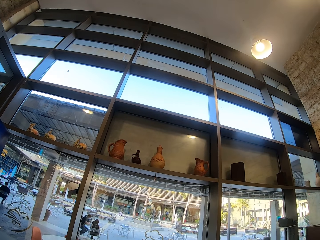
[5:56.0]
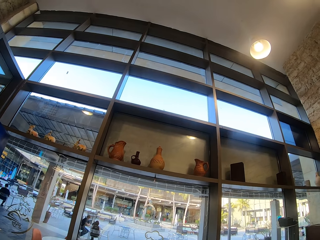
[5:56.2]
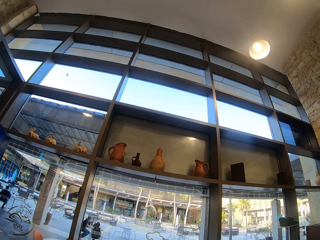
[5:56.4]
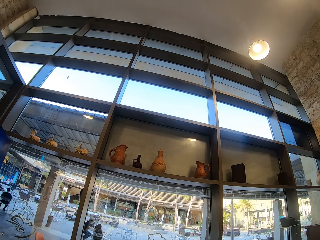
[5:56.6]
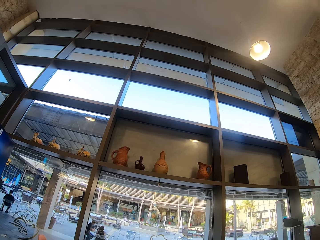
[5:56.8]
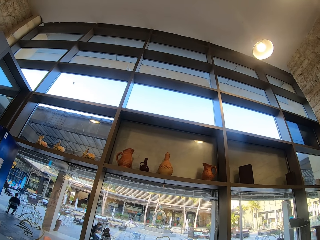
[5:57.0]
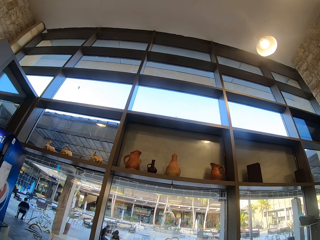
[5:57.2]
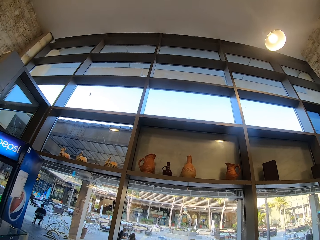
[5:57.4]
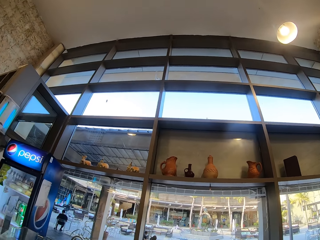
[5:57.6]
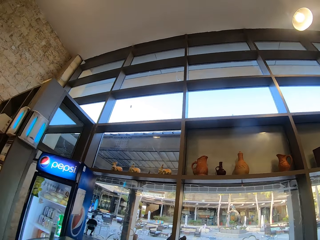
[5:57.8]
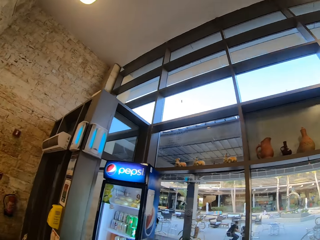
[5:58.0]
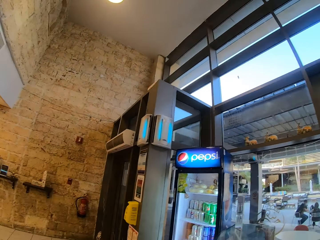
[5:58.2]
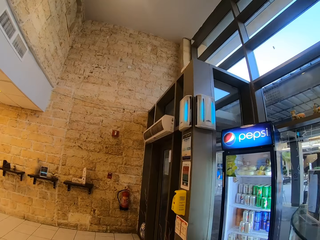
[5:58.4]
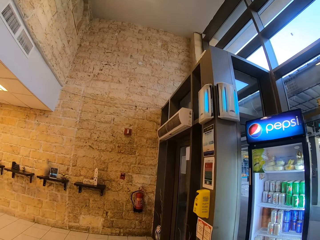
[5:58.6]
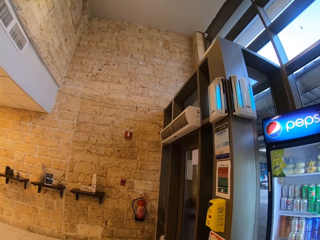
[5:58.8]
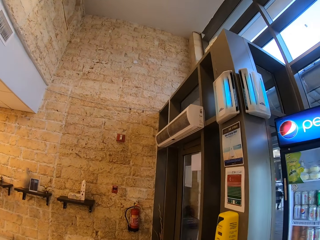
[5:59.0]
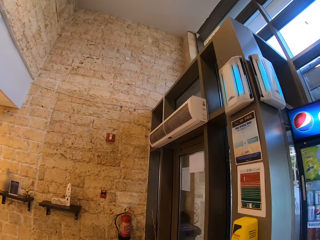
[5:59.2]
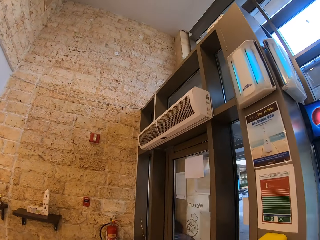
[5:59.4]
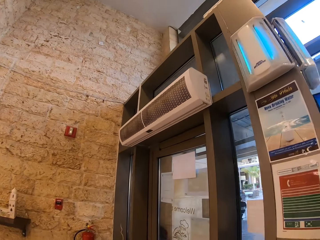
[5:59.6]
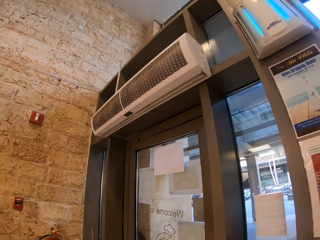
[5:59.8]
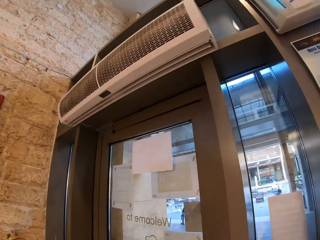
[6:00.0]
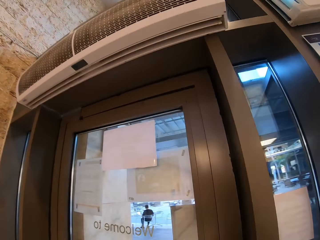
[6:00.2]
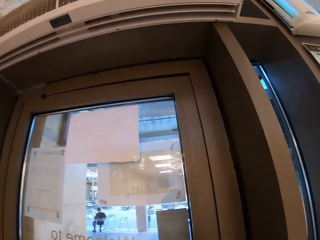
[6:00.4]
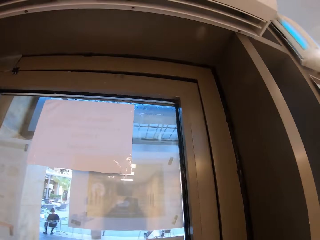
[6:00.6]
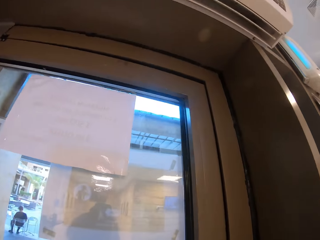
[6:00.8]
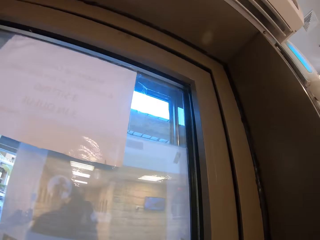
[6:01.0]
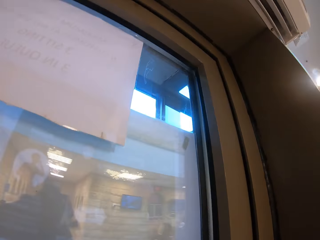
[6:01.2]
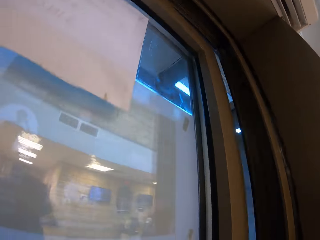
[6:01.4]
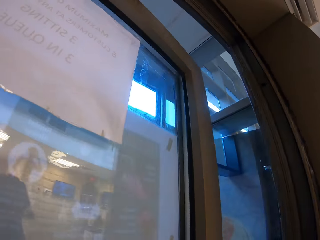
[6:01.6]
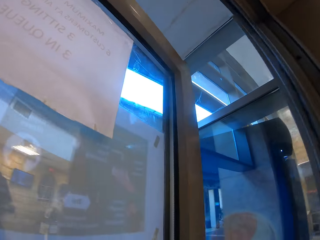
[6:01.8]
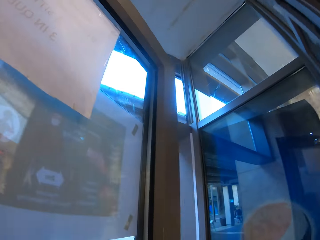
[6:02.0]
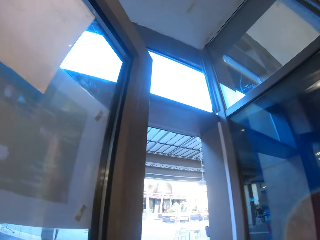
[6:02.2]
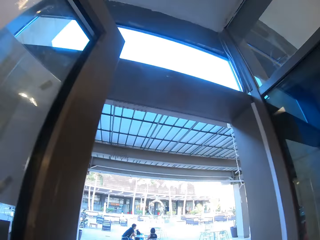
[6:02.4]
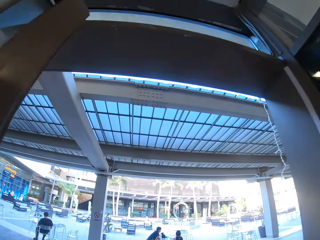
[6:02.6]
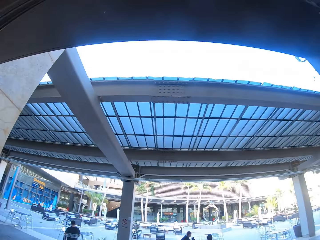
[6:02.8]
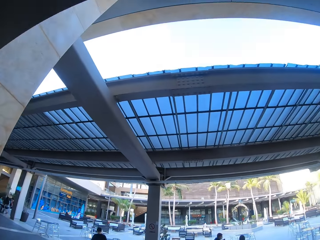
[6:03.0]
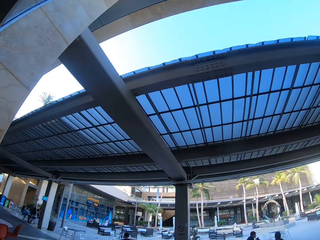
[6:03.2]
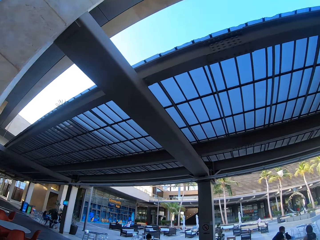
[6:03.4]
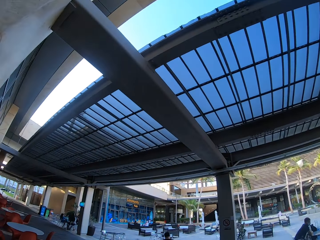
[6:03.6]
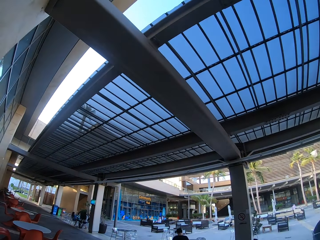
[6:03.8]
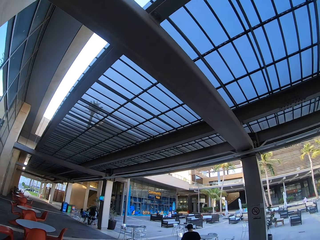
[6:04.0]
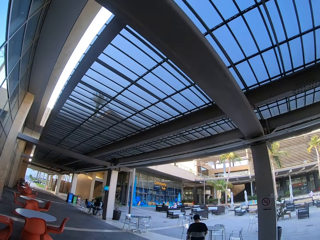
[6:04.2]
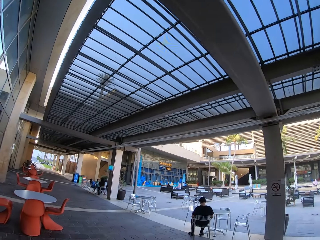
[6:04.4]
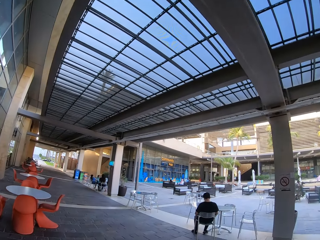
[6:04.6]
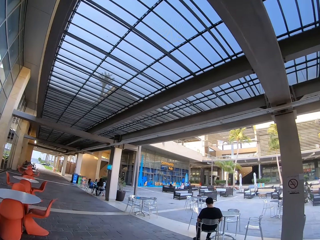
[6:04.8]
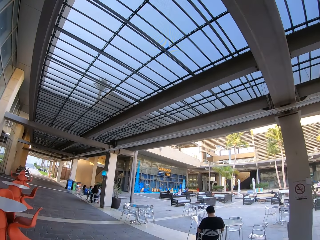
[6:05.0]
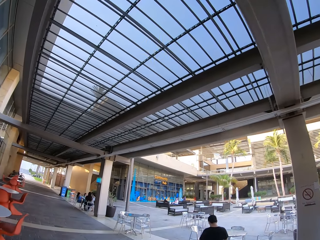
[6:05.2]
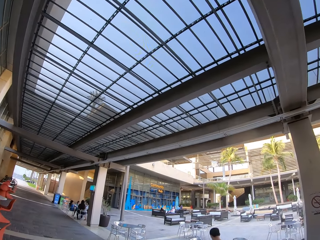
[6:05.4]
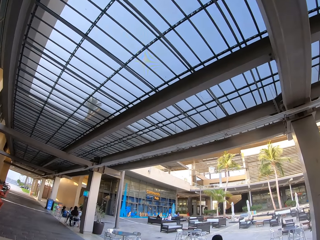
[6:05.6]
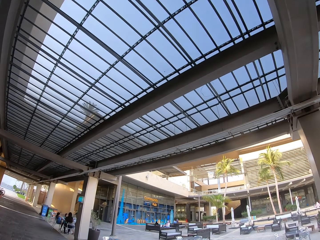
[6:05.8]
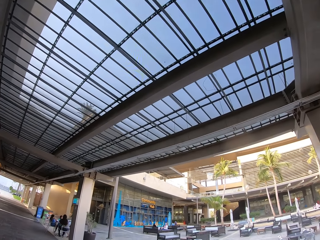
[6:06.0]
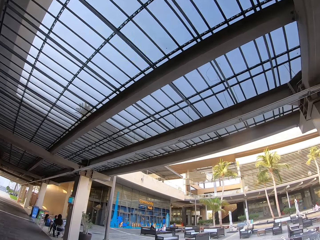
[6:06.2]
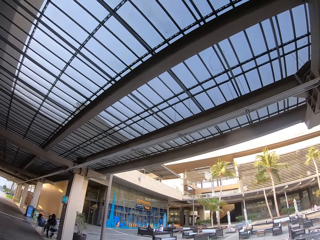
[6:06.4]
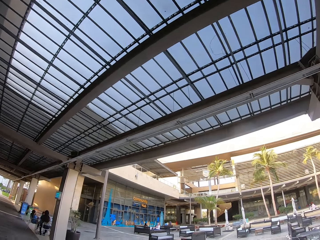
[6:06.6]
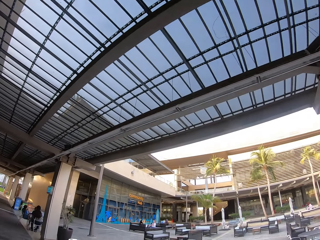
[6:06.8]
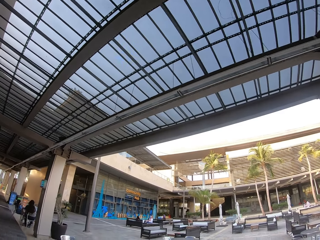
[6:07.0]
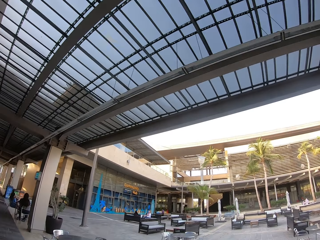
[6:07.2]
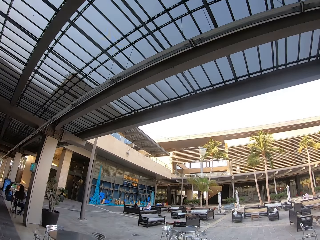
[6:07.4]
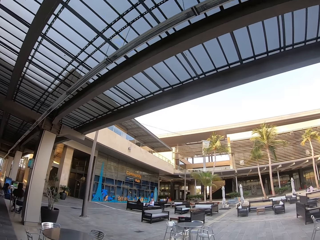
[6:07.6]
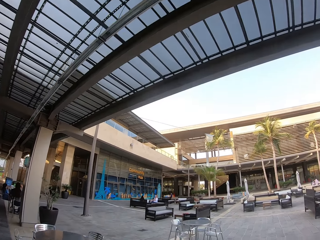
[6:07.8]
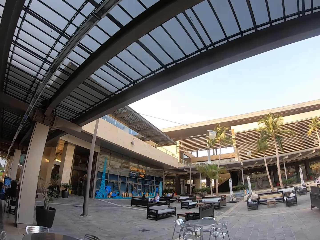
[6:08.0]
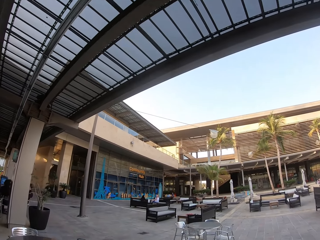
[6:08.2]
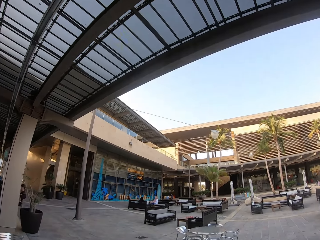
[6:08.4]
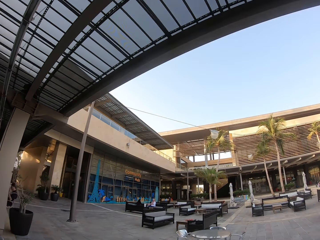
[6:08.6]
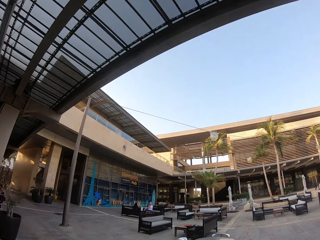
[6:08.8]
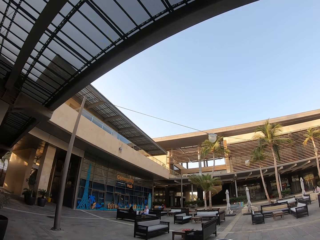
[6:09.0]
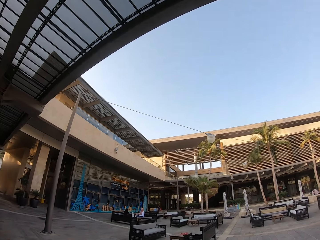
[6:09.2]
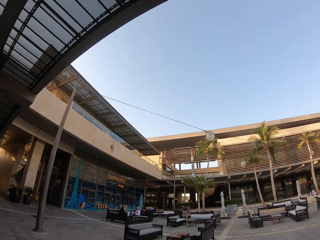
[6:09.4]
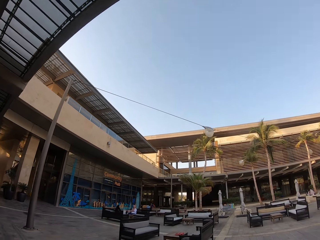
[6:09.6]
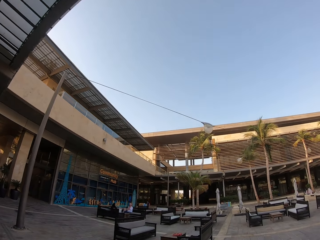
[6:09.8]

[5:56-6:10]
The camera wearer looks at the jars on the wall. They turn to the left, walk towards the door and open the door. They walk out of the shop. They walk on the pavement.

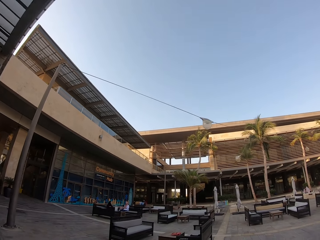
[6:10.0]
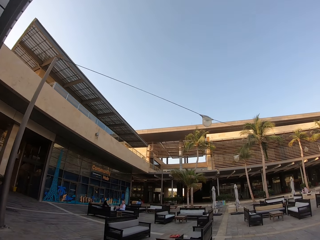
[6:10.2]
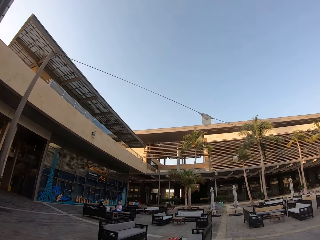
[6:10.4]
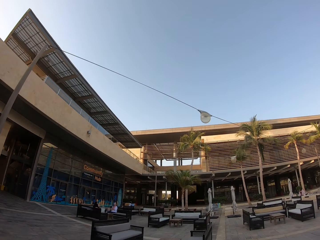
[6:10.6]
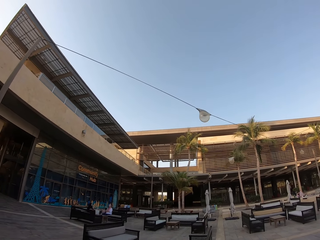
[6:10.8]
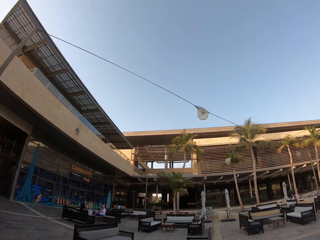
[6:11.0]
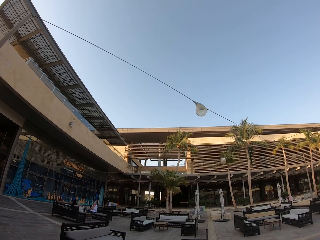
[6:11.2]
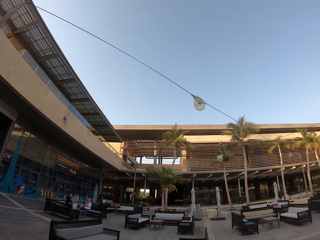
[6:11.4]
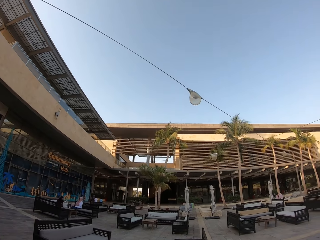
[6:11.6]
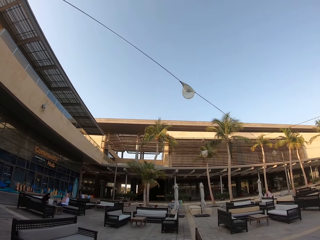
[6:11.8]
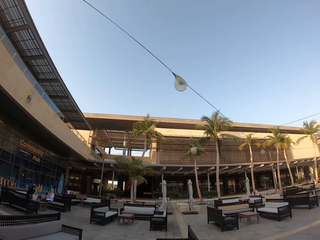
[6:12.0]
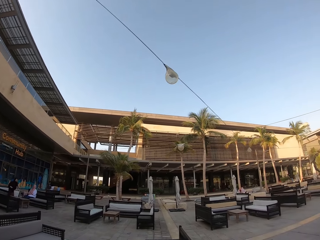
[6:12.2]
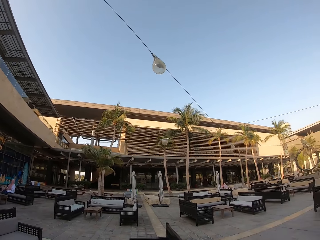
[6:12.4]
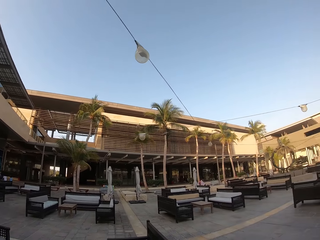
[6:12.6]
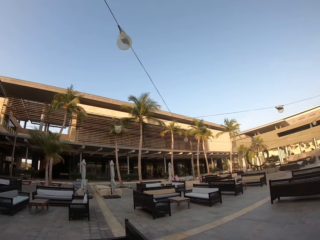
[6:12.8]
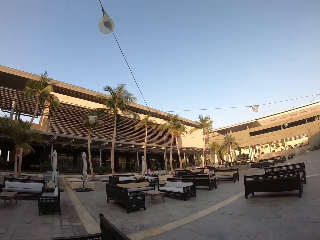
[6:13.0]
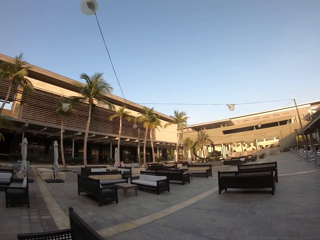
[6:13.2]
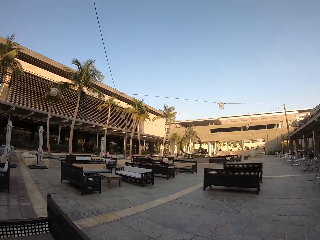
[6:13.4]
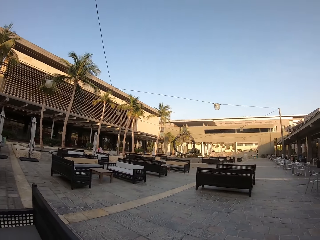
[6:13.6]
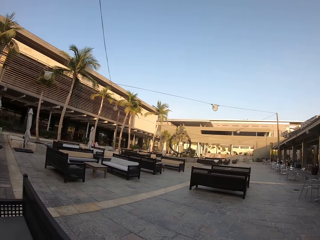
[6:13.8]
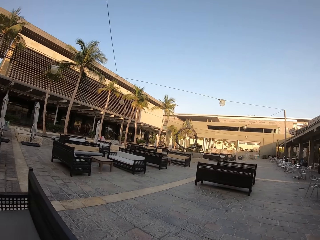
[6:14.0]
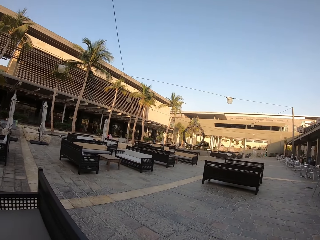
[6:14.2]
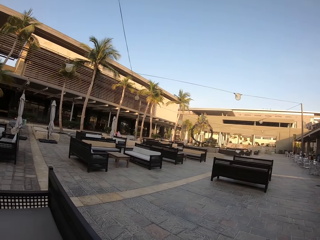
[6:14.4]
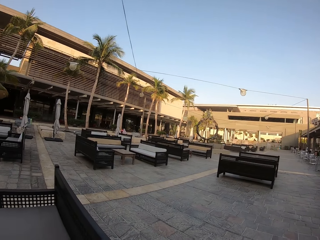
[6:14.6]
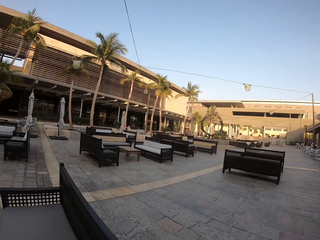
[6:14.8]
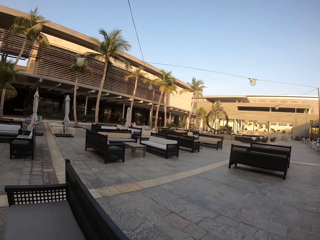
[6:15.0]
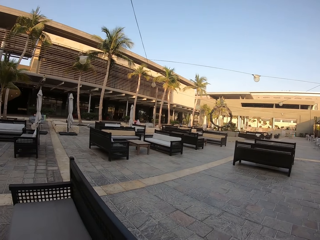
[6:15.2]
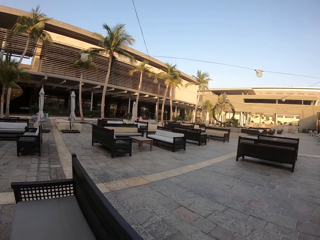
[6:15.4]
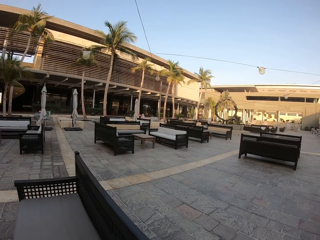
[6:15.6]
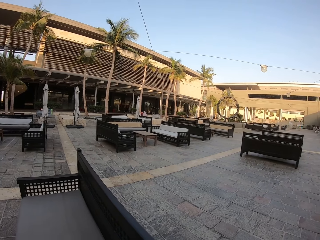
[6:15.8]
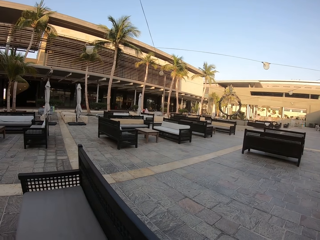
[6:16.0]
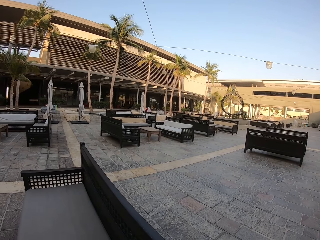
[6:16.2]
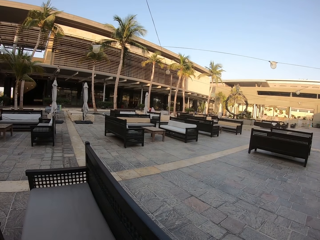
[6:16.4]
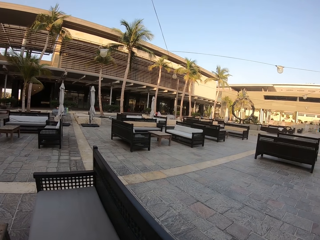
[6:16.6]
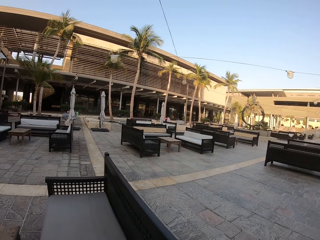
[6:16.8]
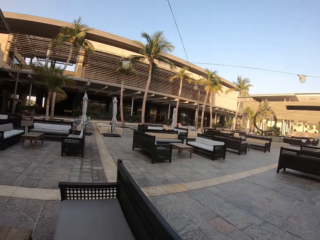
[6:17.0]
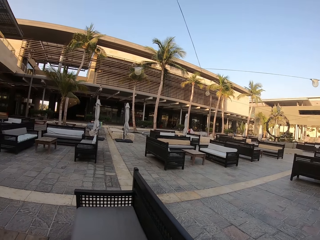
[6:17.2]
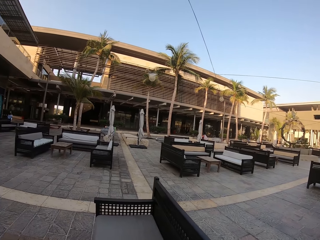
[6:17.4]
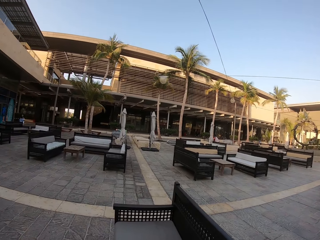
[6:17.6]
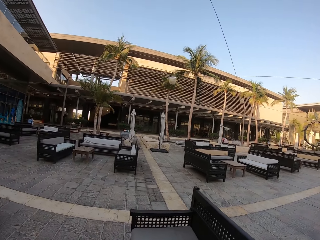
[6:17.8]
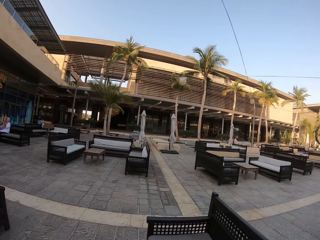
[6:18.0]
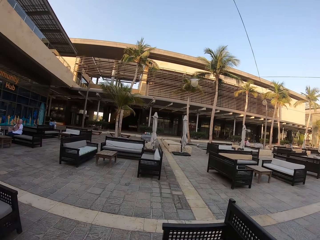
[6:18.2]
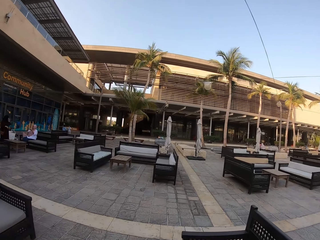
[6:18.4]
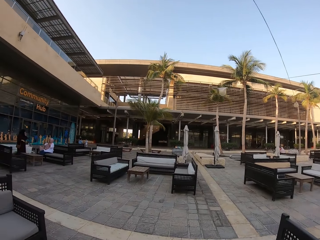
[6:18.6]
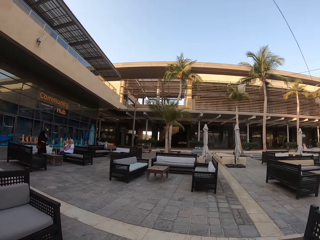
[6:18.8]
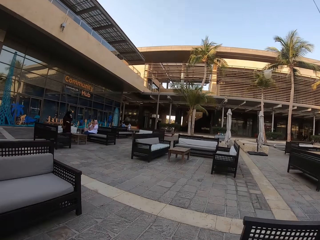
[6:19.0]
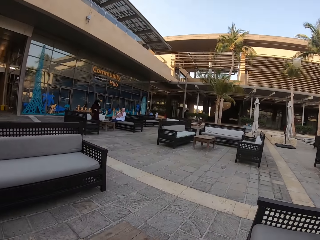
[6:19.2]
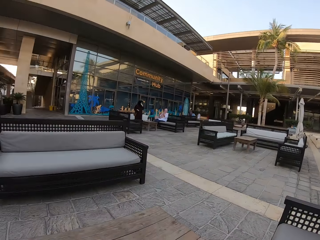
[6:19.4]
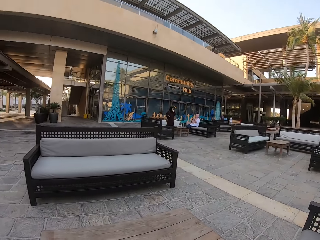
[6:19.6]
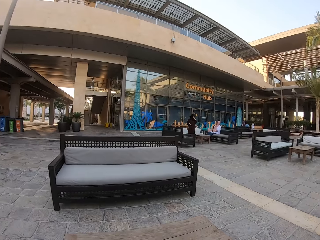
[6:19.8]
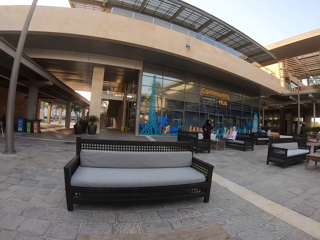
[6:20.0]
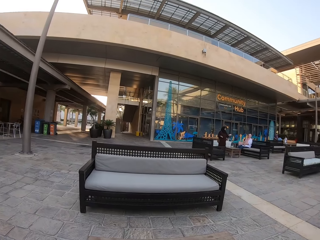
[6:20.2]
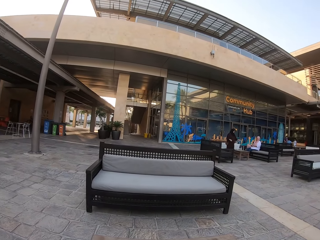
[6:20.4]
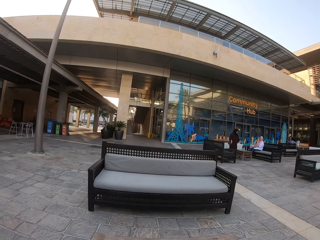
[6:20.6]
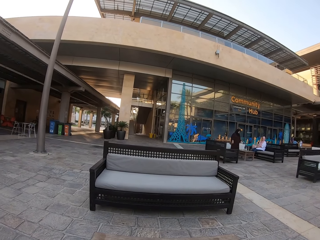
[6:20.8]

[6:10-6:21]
The camera wearer stops to walk. They look around. They turn to the left.
